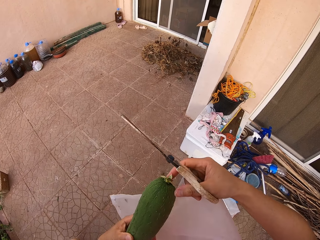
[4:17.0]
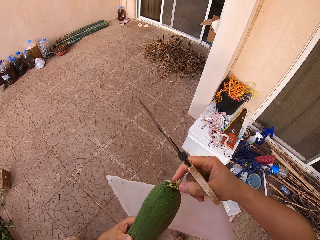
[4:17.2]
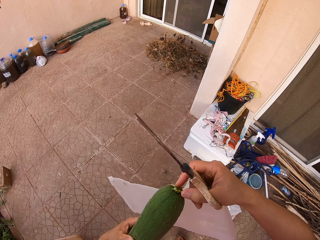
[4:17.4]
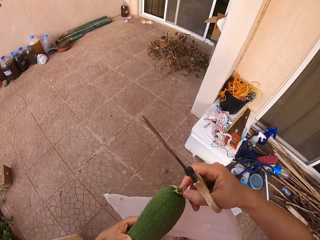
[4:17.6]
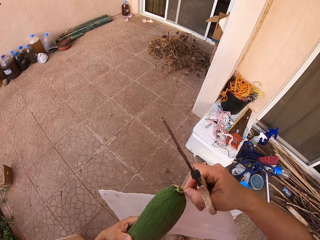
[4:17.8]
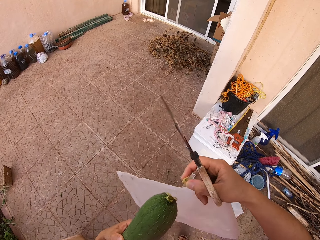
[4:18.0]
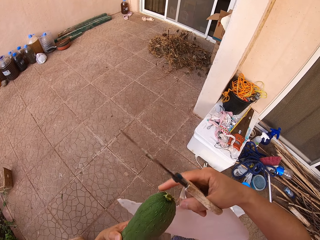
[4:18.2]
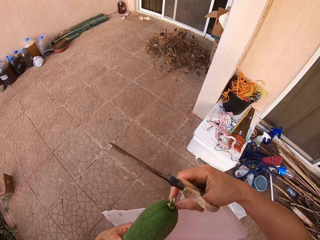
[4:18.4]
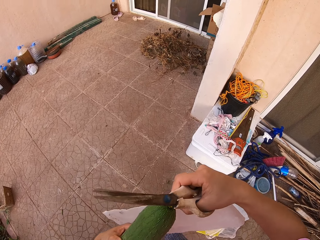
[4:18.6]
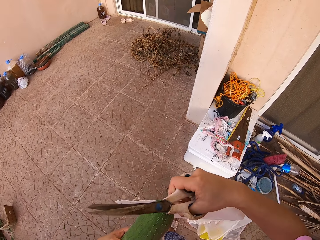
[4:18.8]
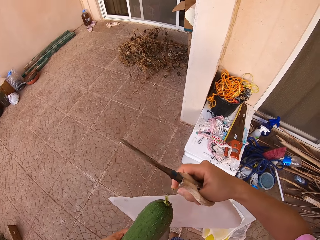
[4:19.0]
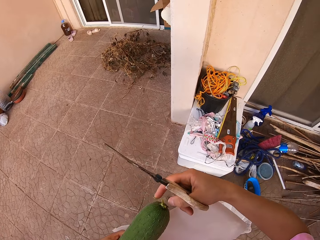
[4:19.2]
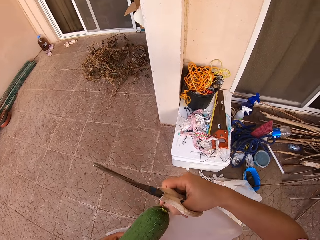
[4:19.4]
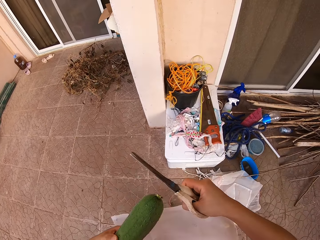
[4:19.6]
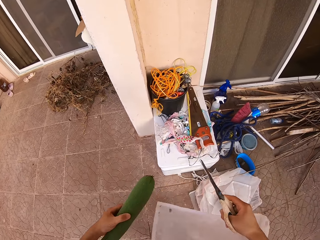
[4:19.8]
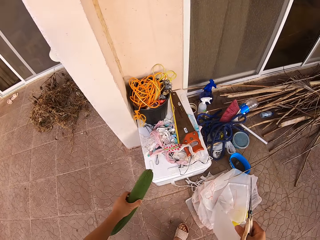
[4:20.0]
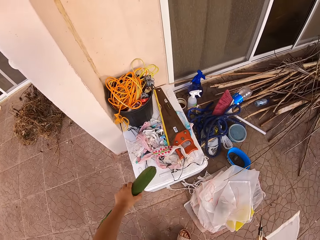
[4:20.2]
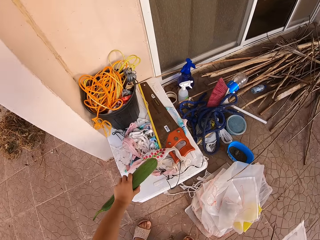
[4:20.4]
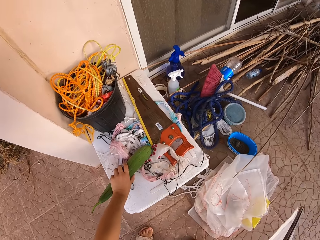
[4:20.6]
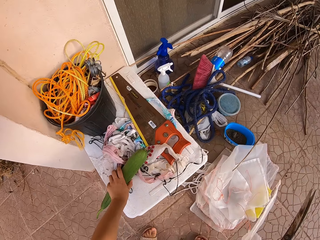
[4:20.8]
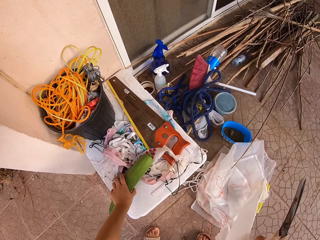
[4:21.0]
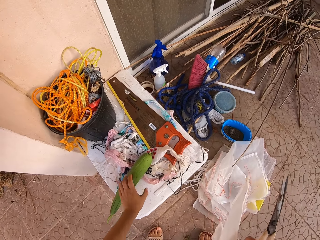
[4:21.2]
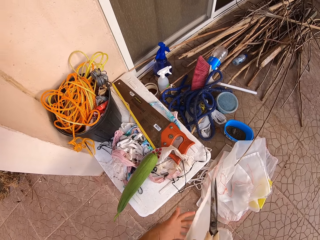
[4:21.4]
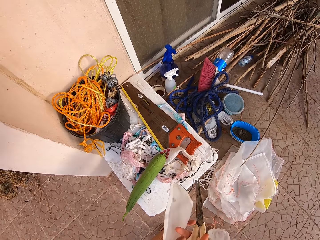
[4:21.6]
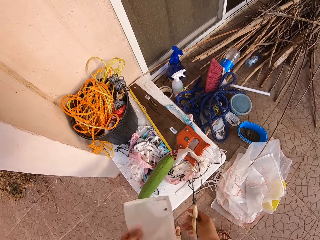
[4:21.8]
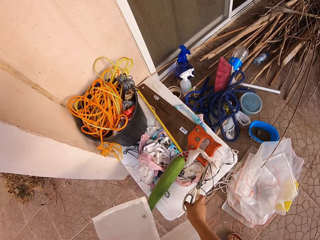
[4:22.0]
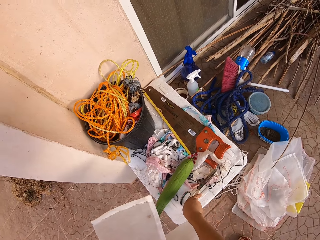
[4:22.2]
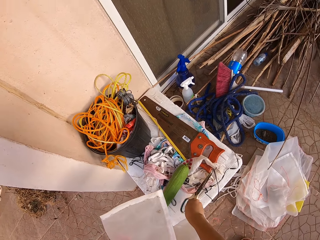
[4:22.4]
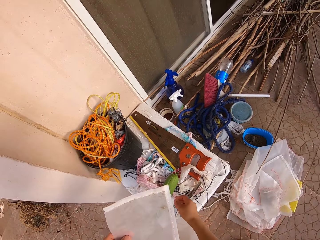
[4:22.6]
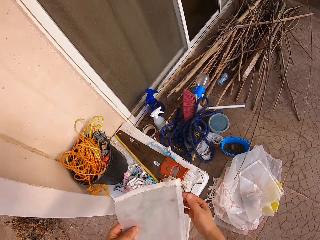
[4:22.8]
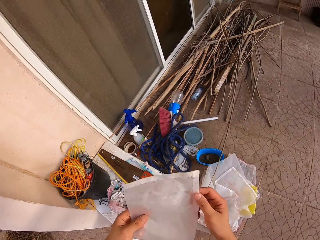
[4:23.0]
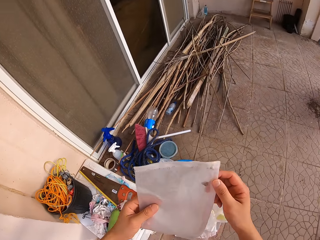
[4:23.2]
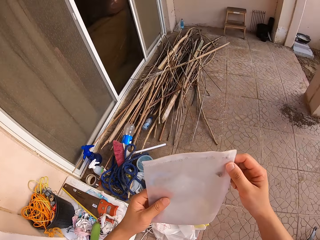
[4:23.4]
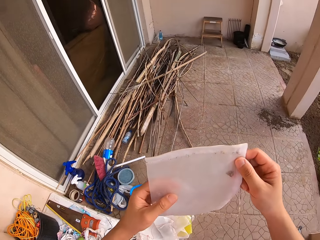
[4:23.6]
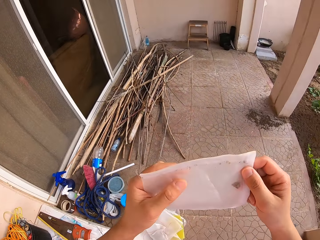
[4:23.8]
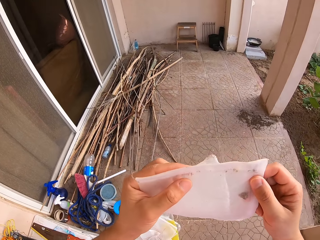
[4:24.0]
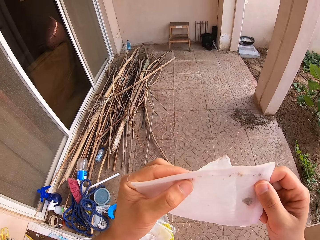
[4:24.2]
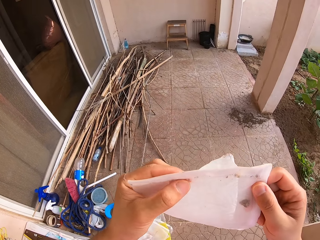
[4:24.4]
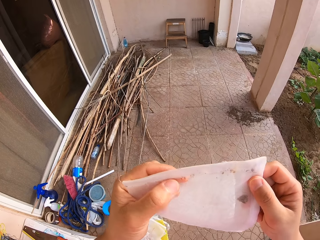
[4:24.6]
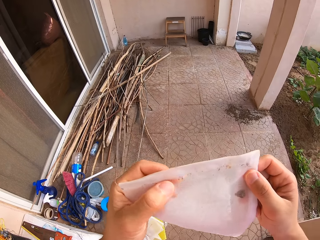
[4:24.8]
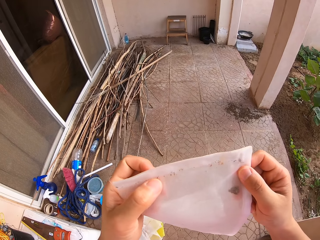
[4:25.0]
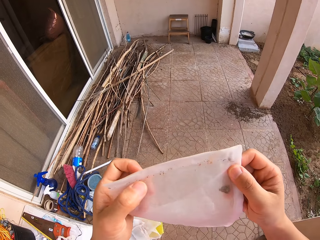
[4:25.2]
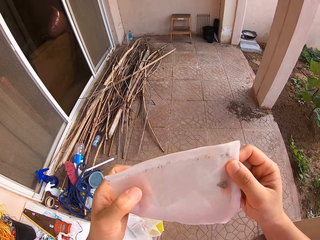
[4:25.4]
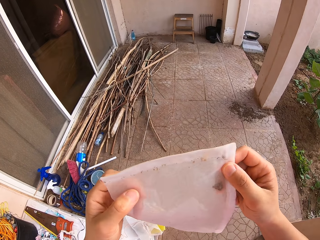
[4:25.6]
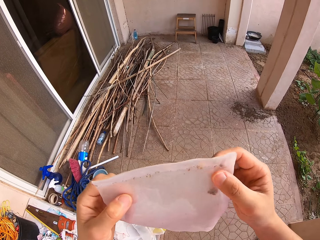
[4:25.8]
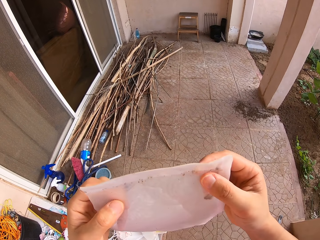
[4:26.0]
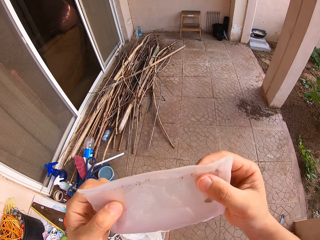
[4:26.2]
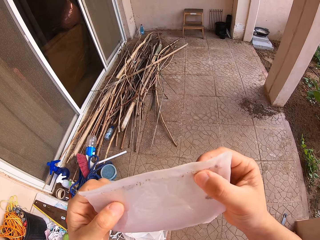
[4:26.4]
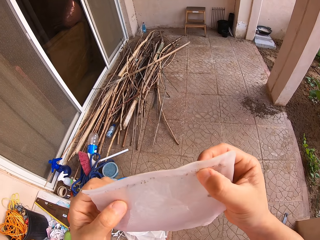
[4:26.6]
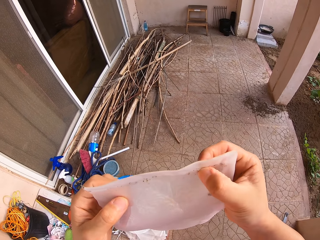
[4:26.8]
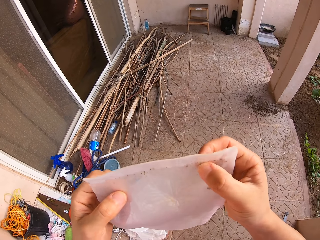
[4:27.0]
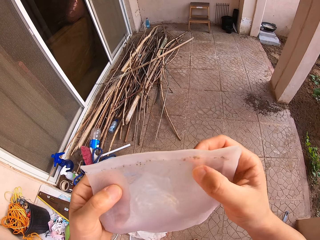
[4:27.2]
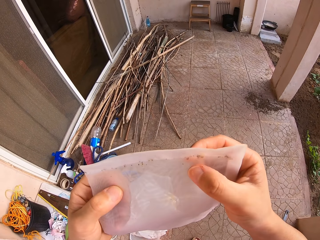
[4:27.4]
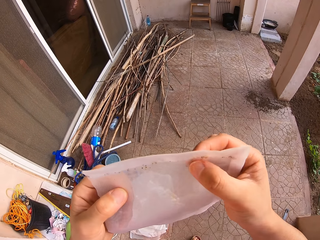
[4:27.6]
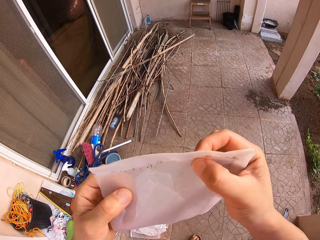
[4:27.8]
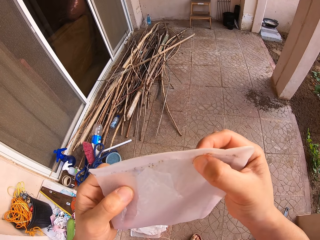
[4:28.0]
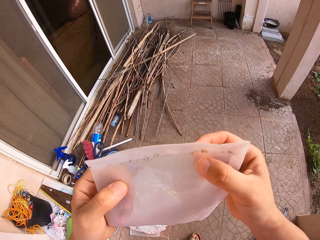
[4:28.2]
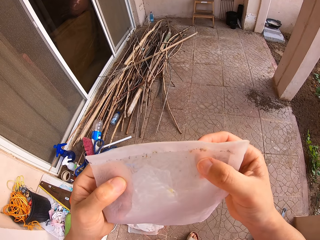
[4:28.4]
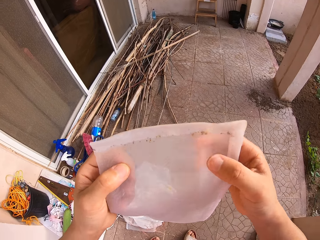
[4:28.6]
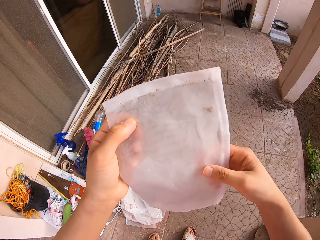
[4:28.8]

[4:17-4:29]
The camera wearer detaches the ridged gourd fruit's remaining sepals with fingers. They put the ridged gourd fruit on the white ice cooler box. They lean a pair of scissors on the white ice cooler box. They look at the transparent polythene bag.

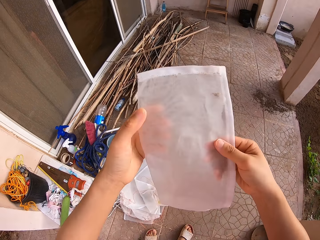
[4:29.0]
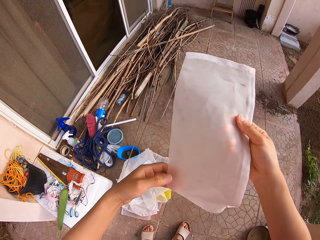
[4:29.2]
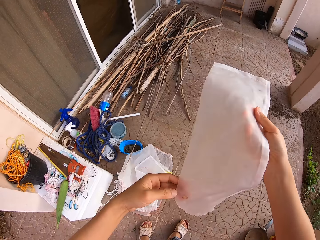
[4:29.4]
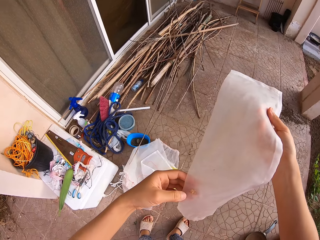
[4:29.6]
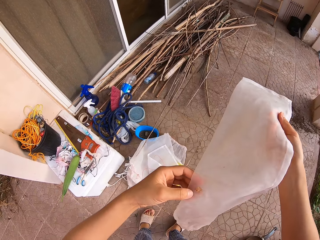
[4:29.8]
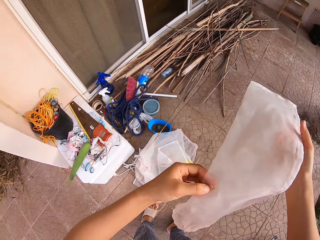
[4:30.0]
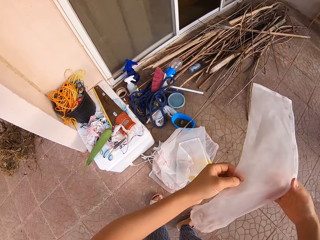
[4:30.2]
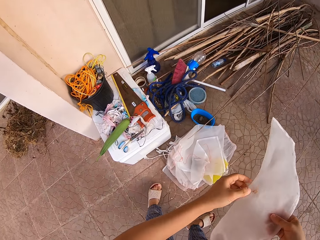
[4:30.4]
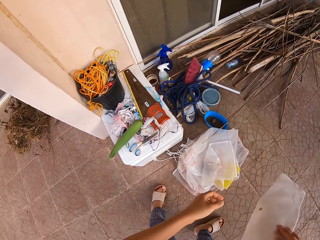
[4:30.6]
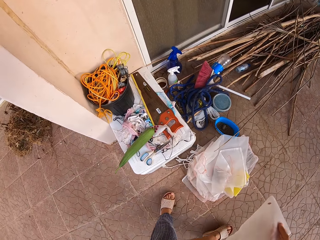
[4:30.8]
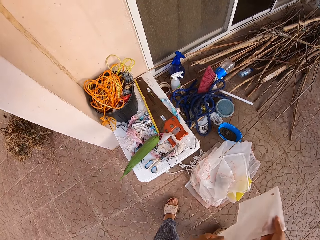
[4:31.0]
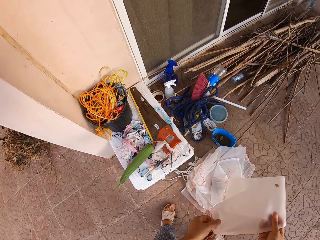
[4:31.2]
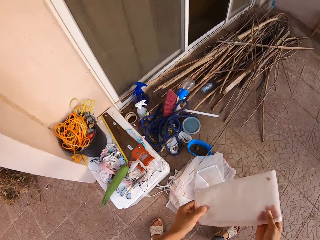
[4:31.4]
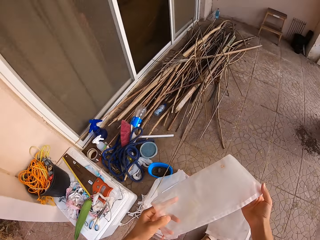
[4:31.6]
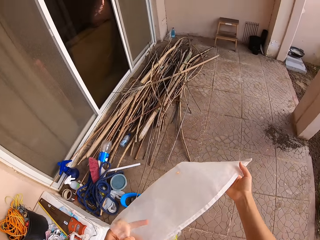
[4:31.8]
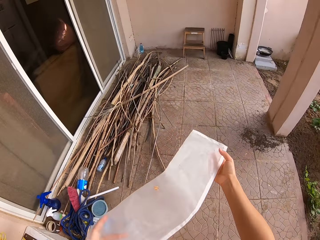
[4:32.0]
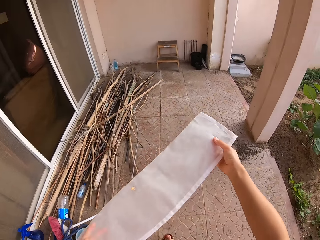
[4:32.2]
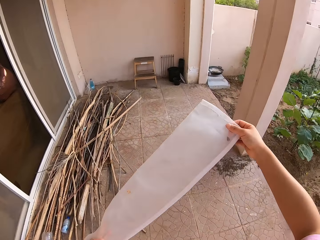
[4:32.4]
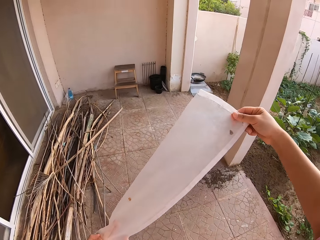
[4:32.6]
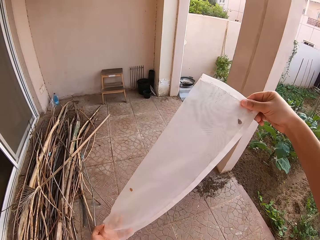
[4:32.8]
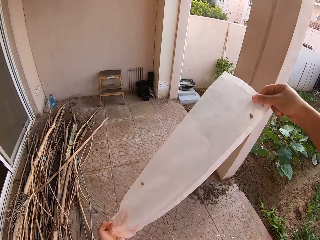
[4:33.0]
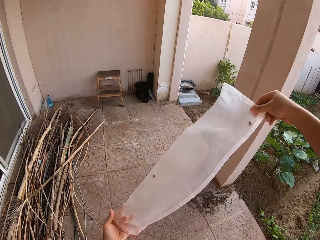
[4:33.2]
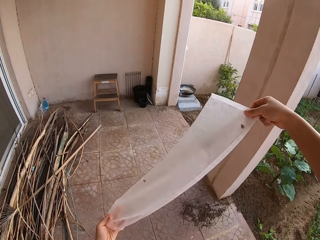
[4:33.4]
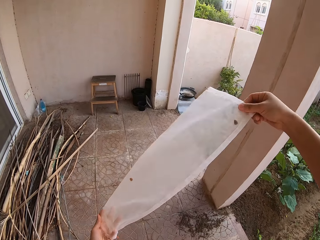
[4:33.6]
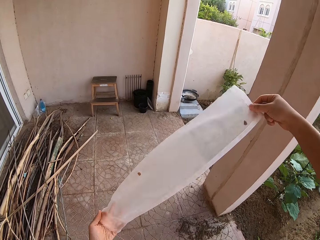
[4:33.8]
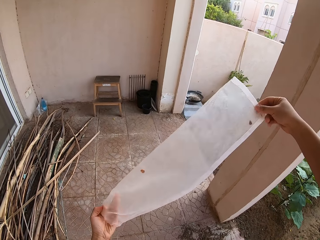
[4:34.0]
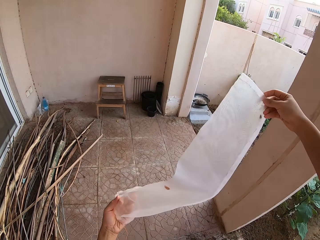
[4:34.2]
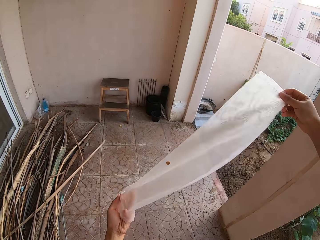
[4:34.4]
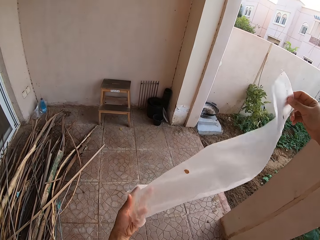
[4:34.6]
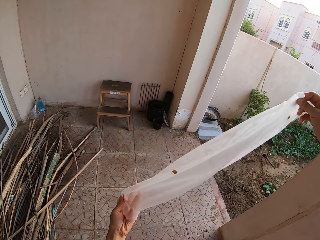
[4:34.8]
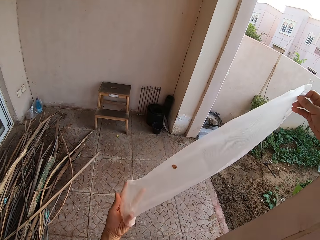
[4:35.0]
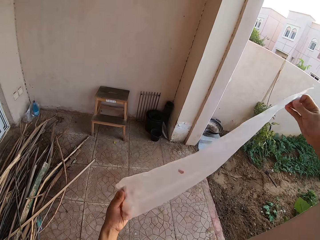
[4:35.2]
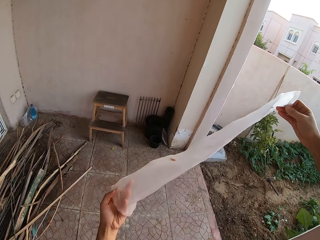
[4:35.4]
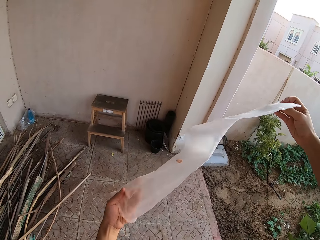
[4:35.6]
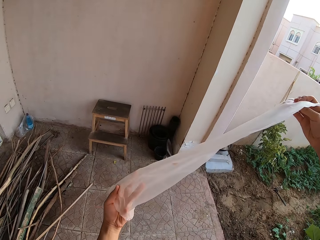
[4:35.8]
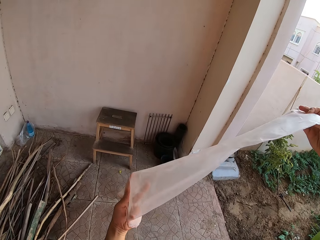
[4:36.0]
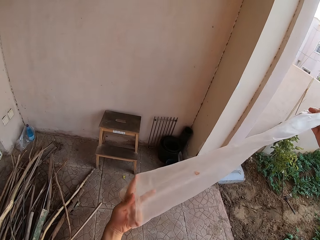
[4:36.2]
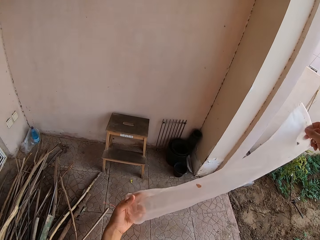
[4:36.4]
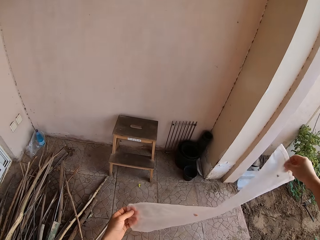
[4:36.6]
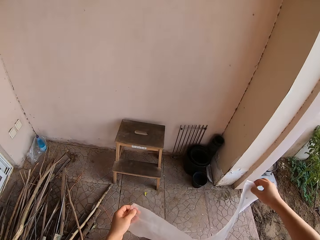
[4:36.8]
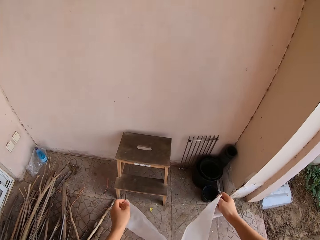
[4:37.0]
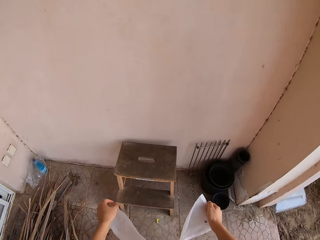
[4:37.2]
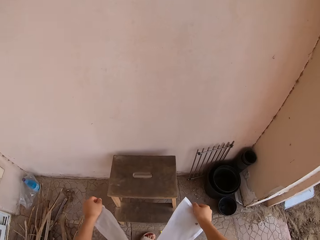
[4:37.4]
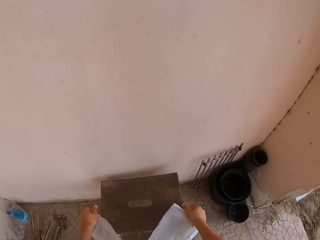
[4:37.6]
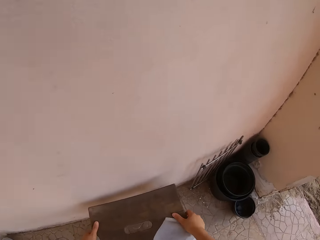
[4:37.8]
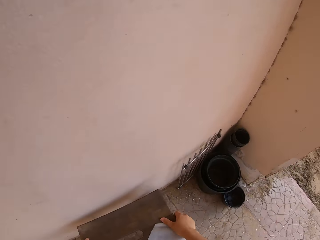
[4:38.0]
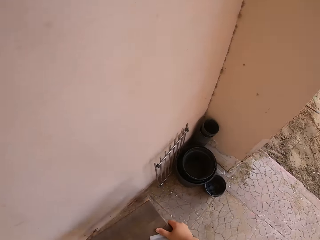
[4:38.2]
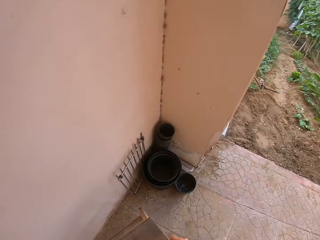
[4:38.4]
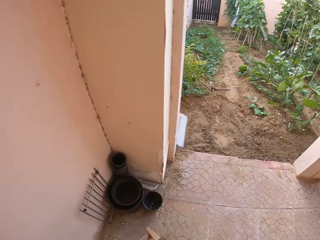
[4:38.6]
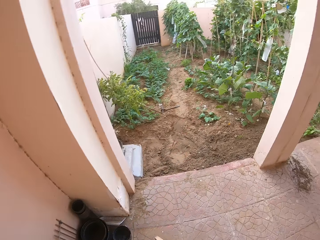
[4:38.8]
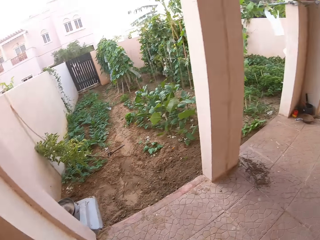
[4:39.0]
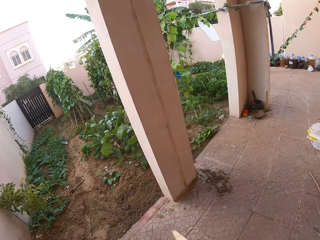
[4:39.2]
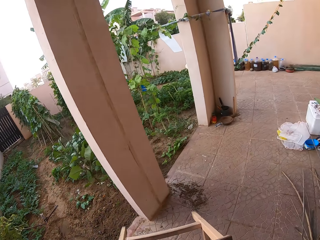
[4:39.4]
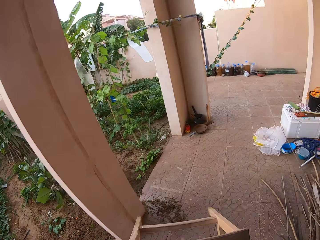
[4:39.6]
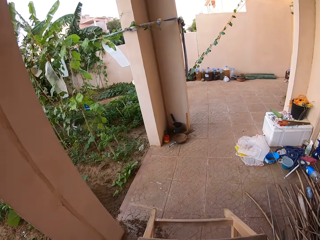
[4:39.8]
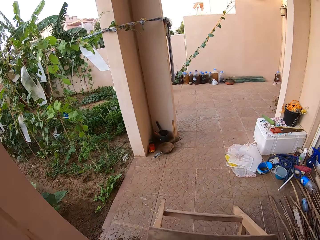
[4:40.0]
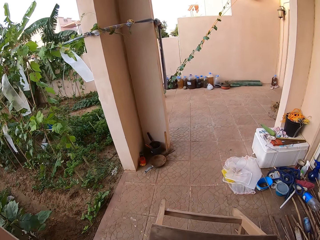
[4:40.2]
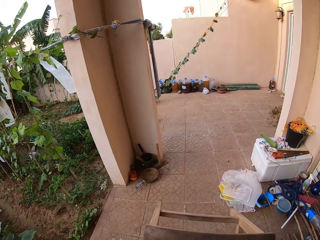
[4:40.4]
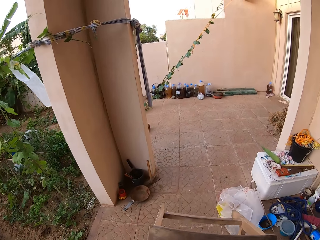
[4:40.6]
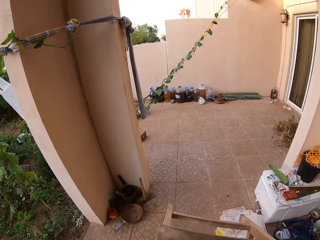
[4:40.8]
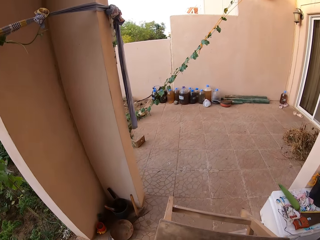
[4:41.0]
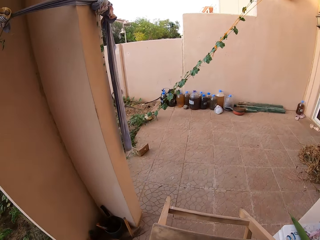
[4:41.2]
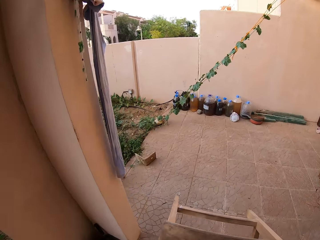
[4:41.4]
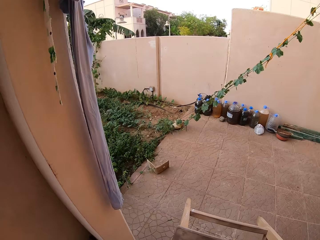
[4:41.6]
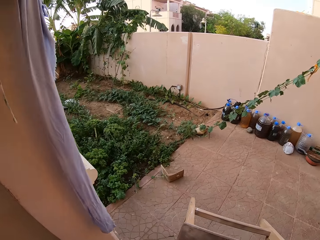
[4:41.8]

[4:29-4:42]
The camera wearer shakes the transparent polythene bag with a hand. He walks around on the corridor. He picks up a wooden stool from the corridor floor with his hands. He looks around and walks around on the corridor.
